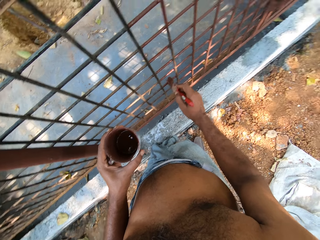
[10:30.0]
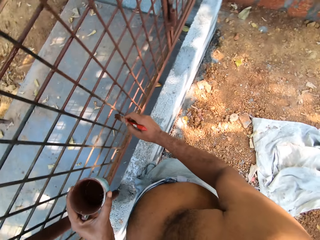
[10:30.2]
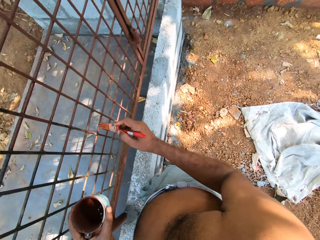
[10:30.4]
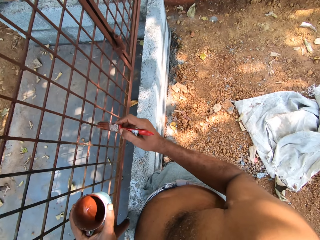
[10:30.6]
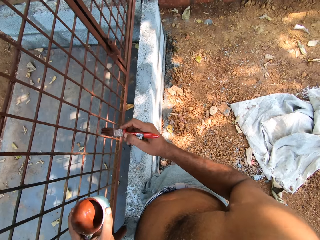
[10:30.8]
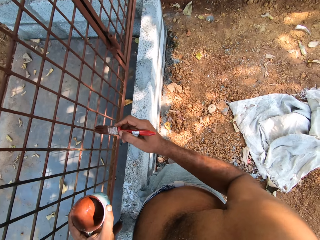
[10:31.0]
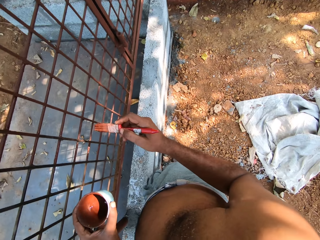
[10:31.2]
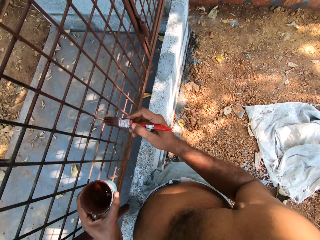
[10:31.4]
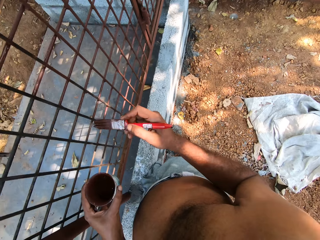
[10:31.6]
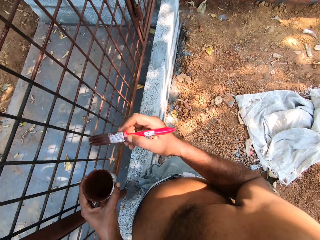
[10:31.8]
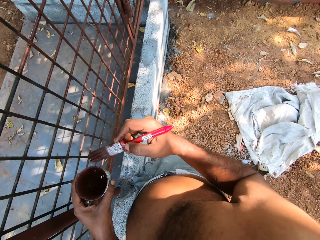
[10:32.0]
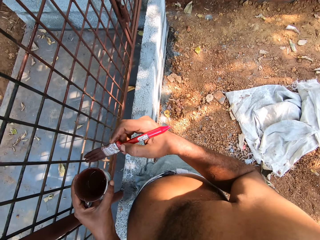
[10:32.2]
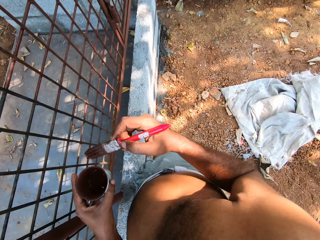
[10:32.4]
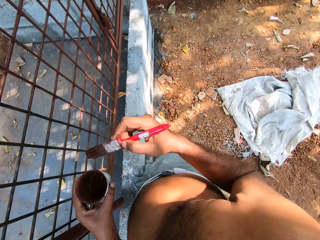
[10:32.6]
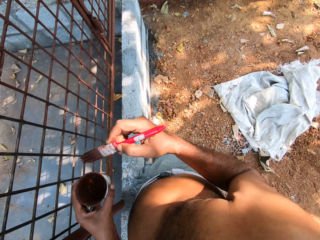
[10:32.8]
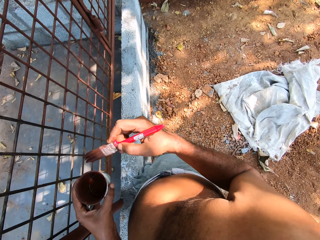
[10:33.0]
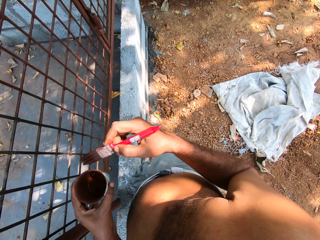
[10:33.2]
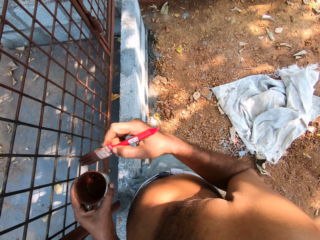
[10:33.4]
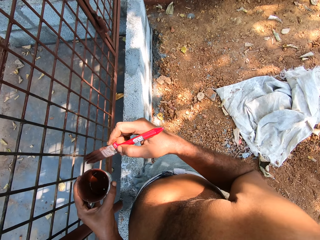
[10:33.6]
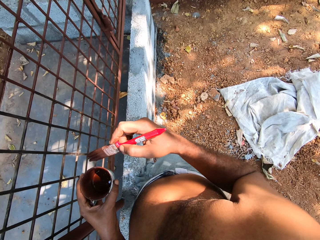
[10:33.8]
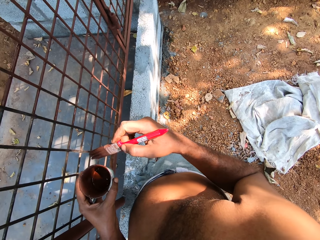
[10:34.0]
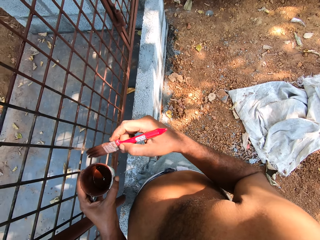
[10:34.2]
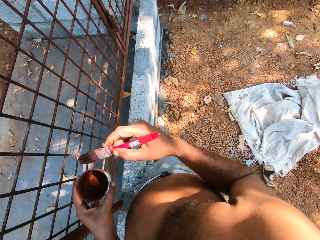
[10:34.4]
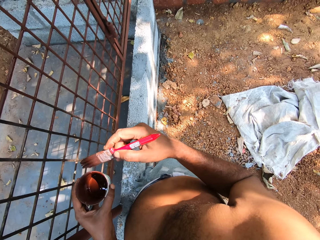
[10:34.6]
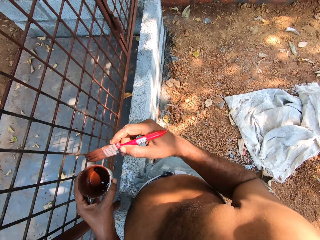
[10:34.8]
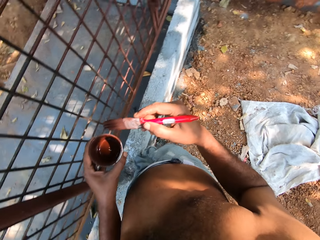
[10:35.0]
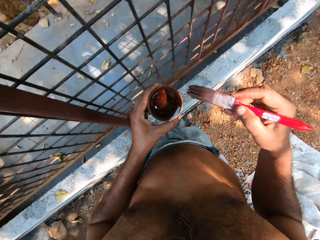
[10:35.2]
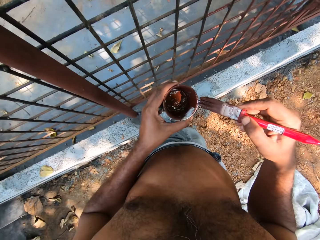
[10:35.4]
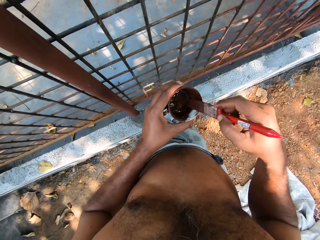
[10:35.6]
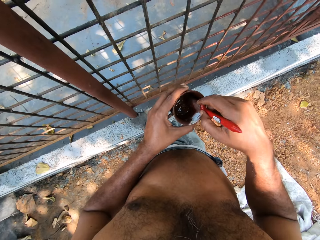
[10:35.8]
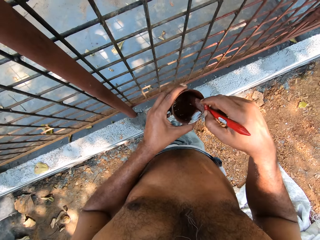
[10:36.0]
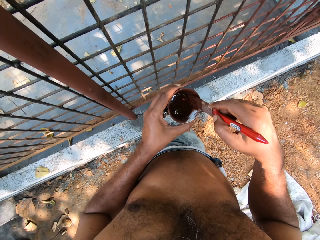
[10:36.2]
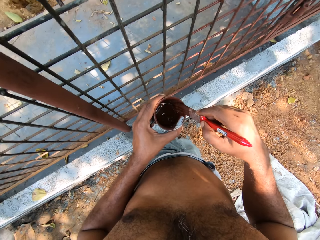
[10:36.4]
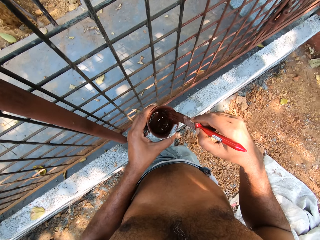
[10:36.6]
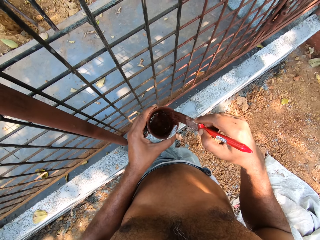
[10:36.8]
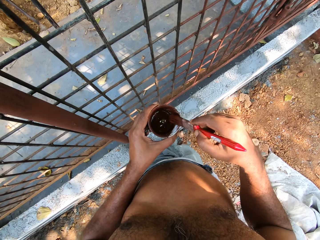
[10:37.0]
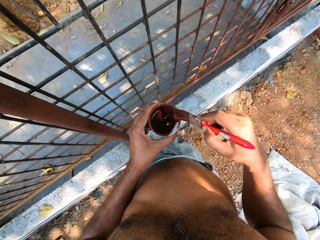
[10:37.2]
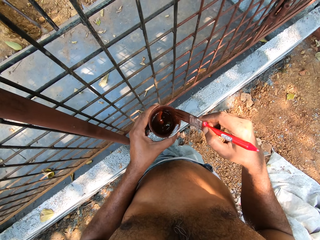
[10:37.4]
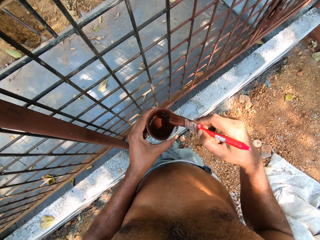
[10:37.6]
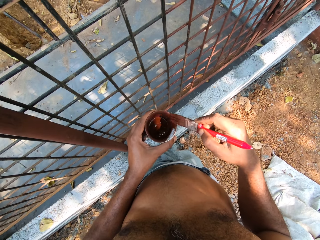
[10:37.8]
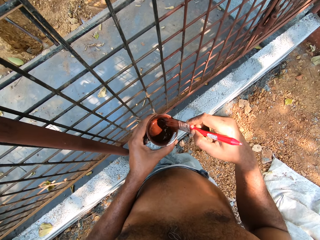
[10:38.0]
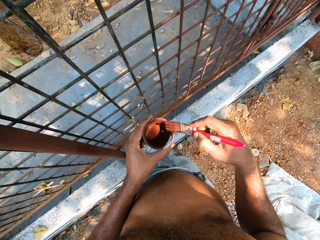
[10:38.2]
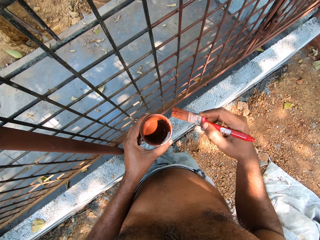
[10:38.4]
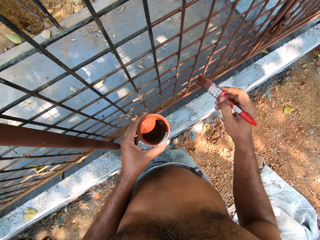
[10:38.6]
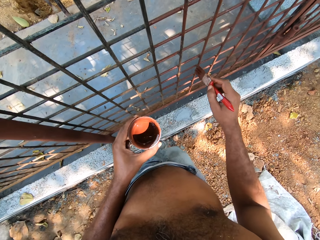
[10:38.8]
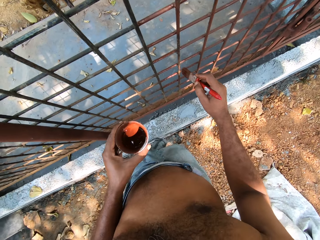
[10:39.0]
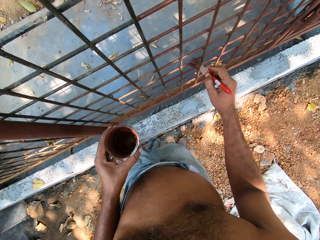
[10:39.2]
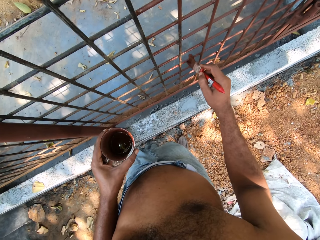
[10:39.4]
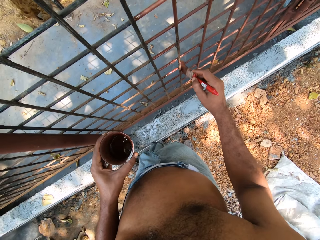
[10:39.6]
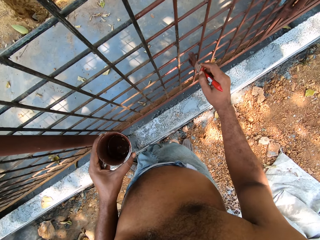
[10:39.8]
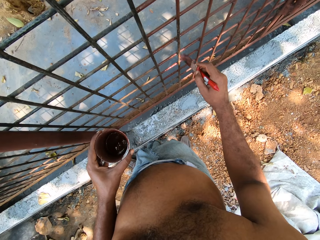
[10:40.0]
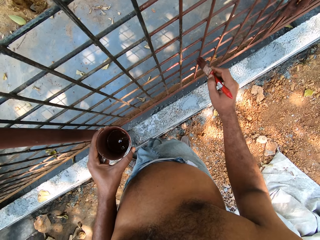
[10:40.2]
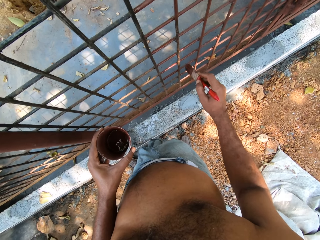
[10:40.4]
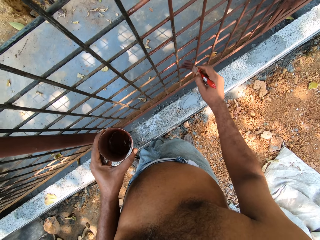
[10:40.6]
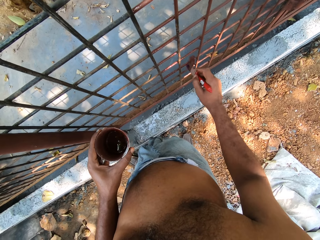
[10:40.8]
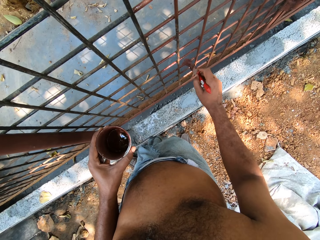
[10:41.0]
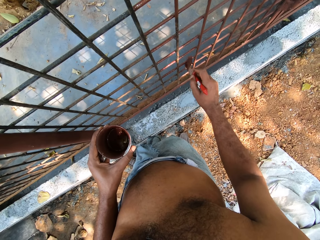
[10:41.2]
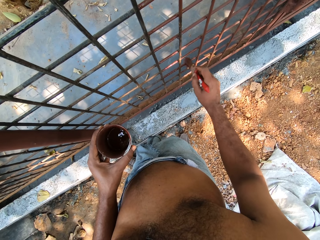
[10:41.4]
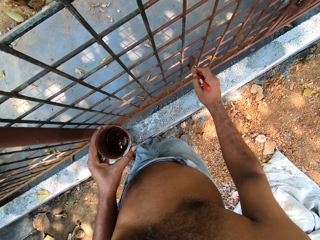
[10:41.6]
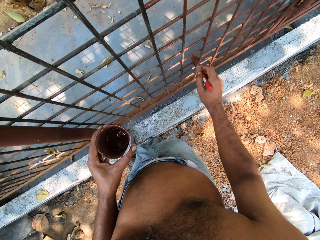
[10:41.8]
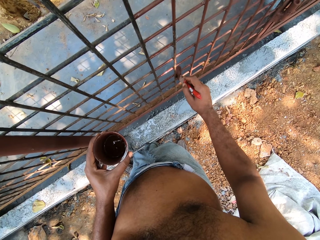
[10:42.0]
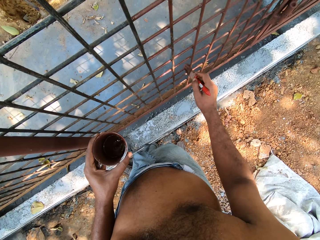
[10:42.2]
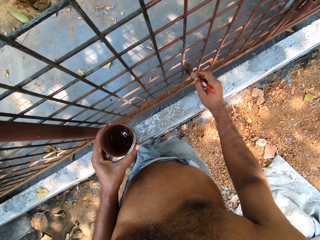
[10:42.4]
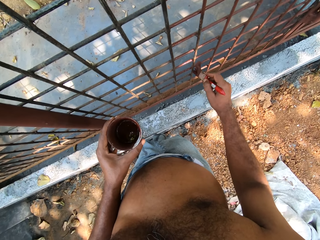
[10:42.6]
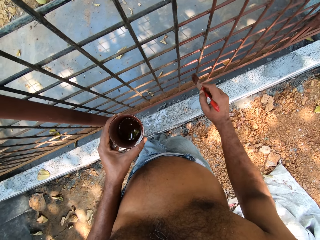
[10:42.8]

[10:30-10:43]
The camera wearer looks around. He dips the paint brush into the cup with his right hand. He mixes paint in the cup with the paint brush in his right hand. He paints the metal storage cage with the paint brush in his right hand.

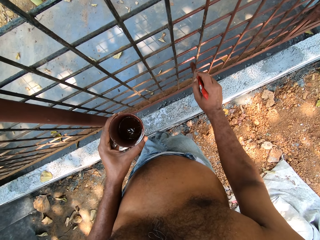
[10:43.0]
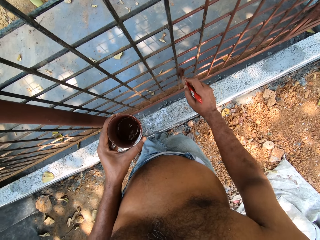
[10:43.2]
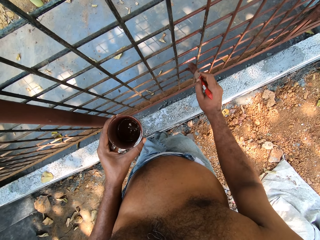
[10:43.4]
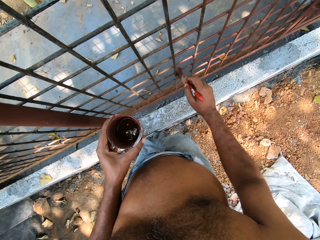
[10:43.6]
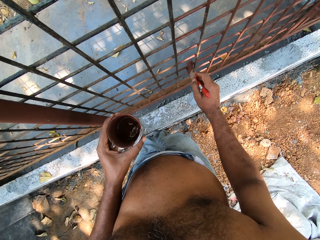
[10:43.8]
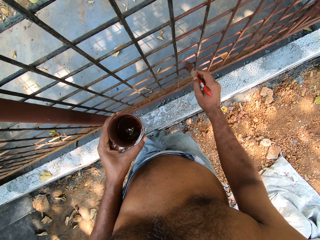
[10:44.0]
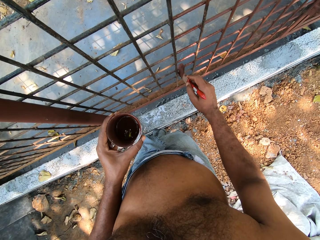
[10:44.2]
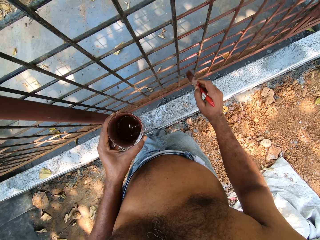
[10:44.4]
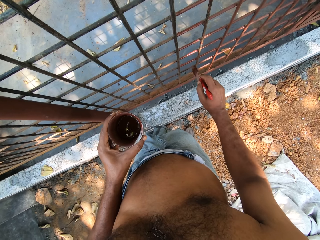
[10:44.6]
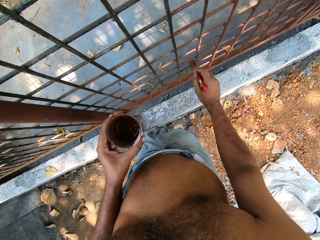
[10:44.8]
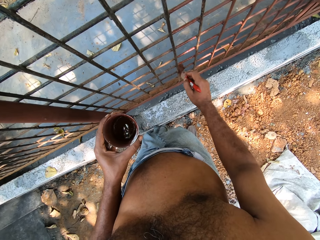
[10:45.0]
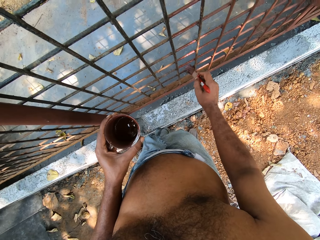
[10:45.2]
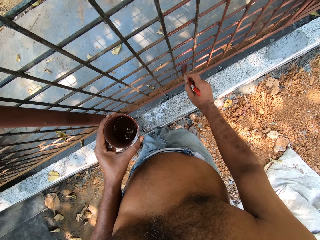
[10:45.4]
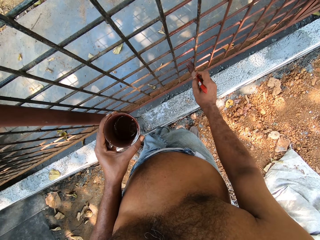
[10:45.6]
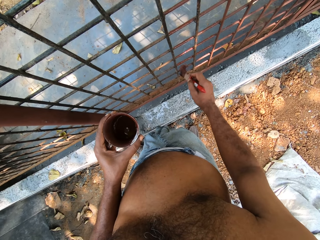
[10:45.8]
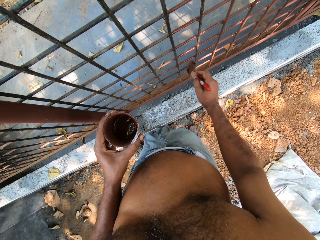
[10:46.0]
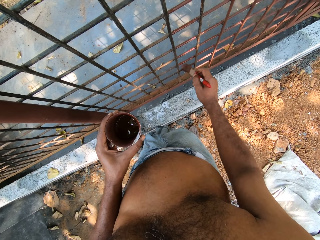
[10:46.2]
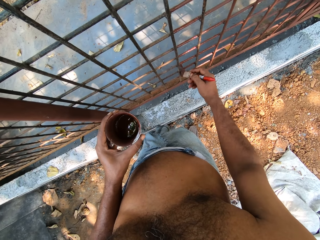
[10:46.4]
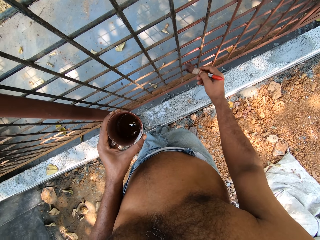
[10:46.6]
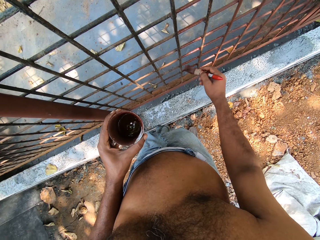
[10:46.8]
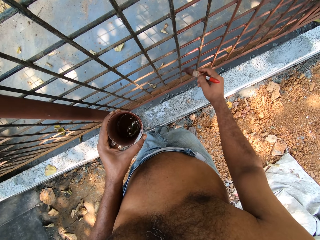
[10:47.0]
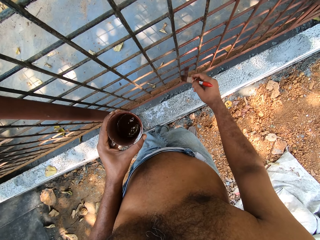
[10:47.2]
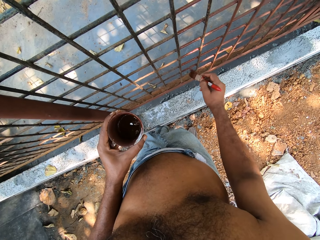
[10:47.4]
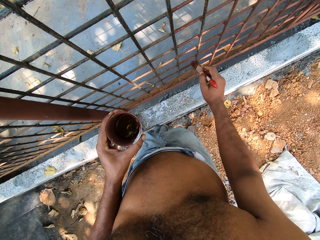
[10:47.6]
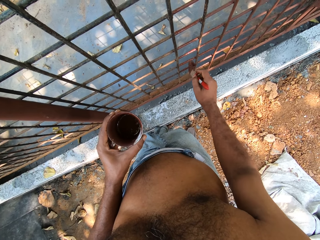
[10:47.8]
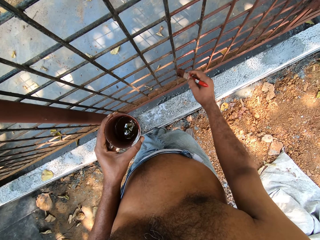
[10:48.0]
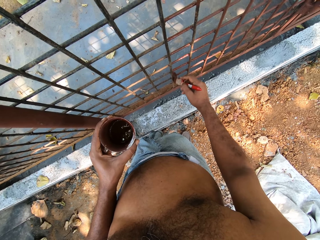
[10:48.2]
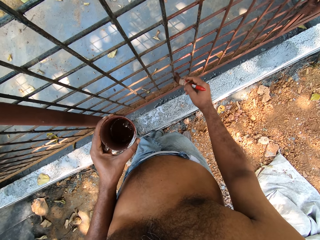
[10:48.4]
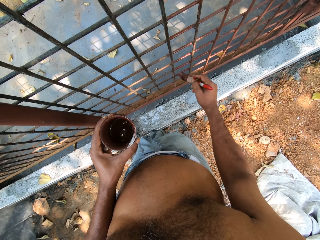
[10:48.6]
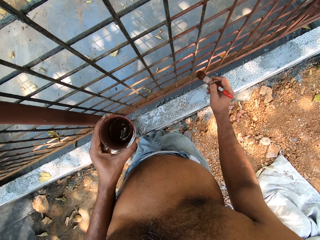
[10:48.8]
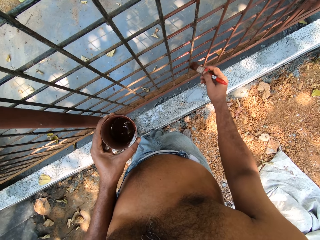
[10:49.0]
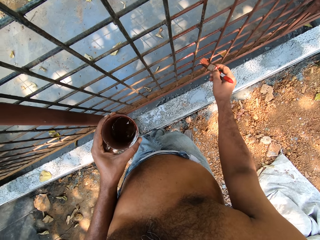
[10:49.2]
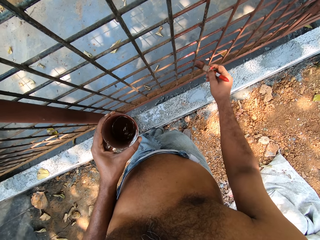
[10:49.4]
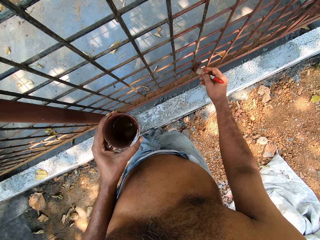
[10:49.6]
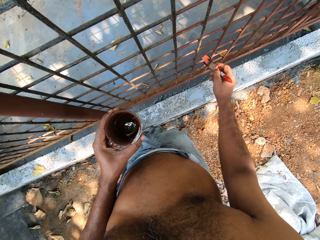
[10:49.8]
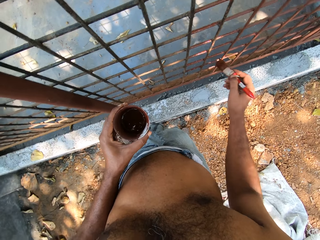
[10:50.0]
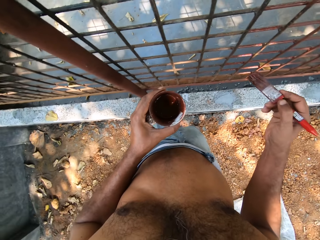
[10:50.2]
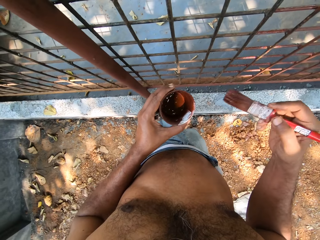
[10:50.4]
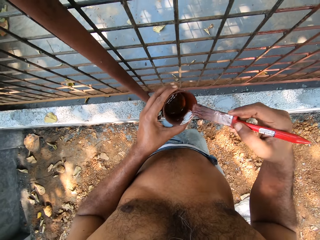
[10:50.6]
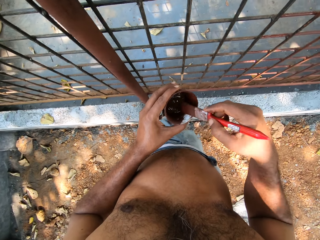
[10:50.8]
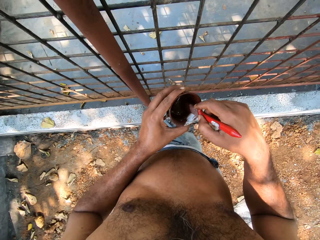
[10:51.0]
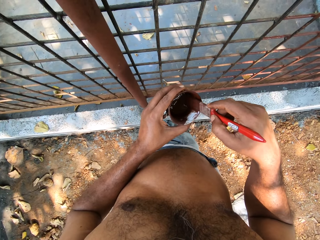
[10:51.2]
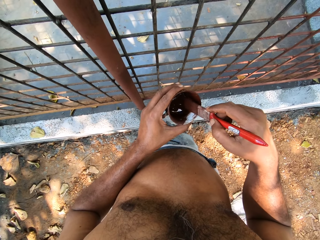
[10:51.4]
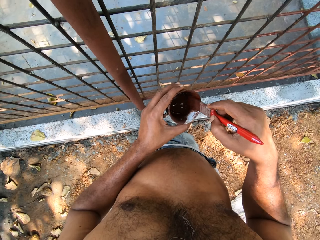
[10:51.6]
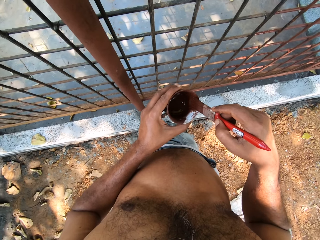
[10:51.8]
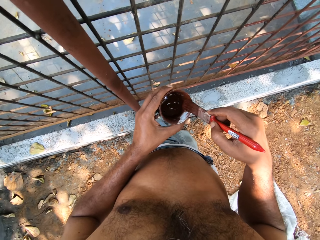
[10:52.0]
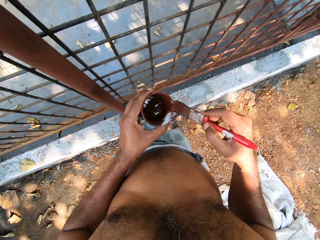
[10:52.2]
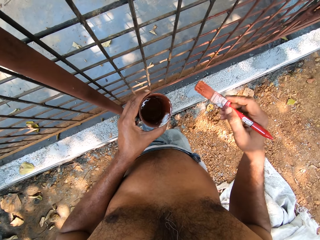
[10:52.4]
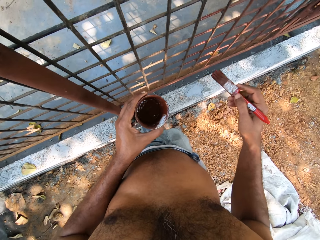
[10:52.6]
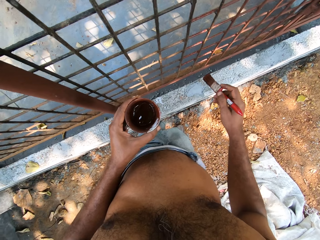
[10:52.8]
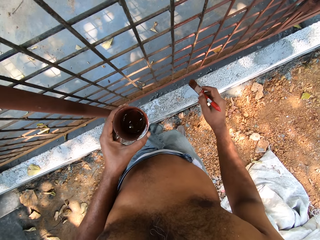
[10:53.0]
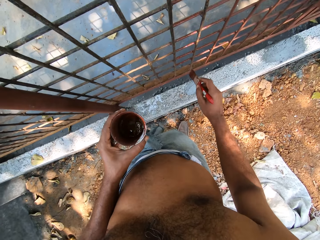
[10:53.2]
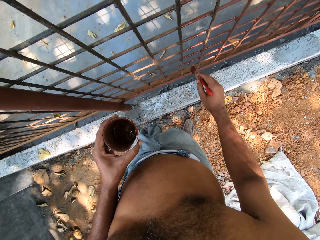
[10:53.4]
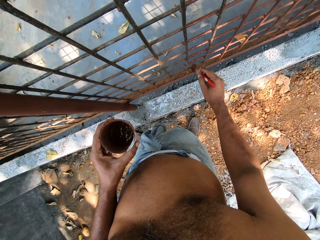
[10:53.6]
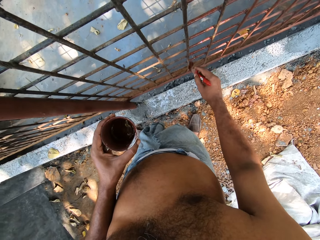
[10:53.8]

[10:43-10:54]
The camera wearer dips the paint brush into the cup with his right hand. He mixes paint in the cup with the paint brush in his right hand.
